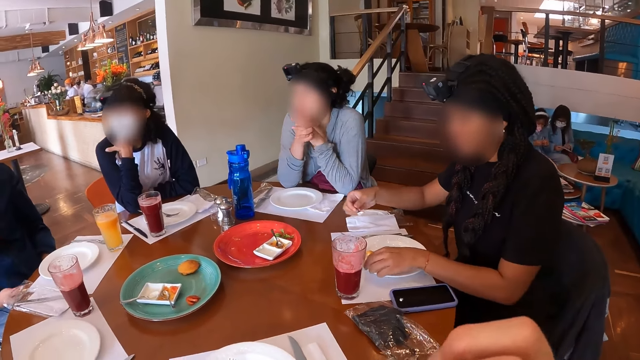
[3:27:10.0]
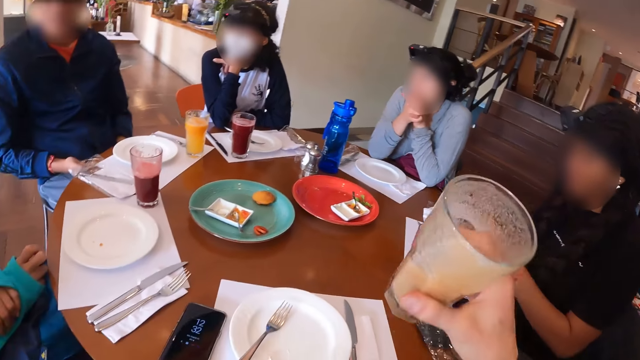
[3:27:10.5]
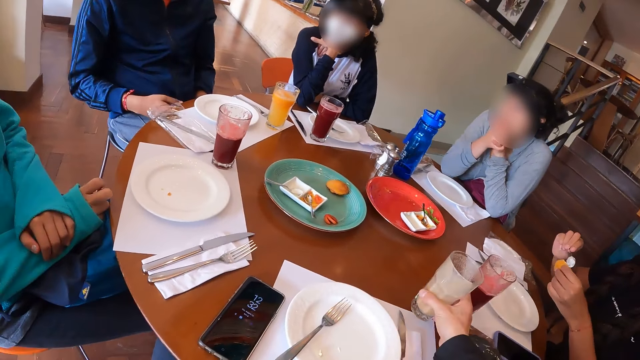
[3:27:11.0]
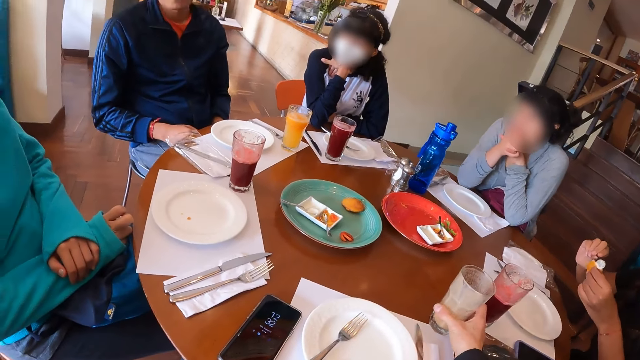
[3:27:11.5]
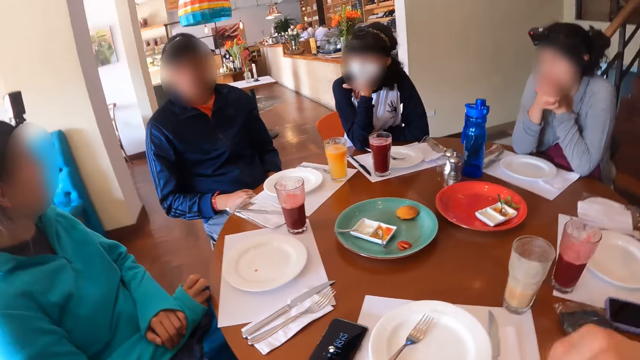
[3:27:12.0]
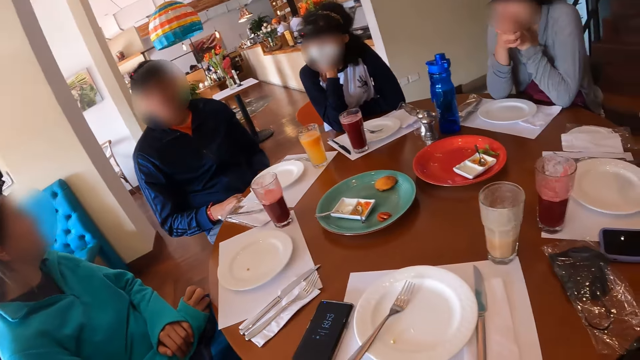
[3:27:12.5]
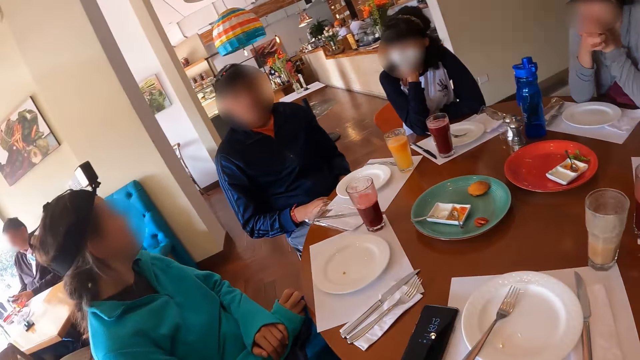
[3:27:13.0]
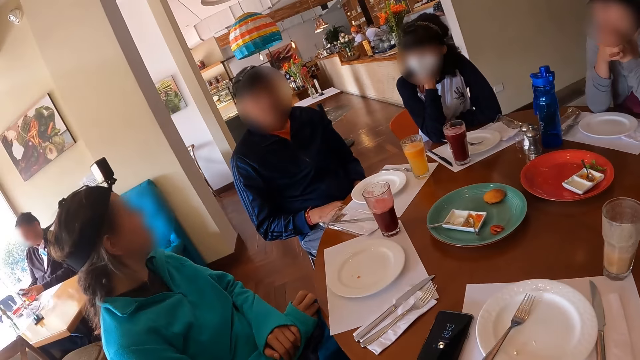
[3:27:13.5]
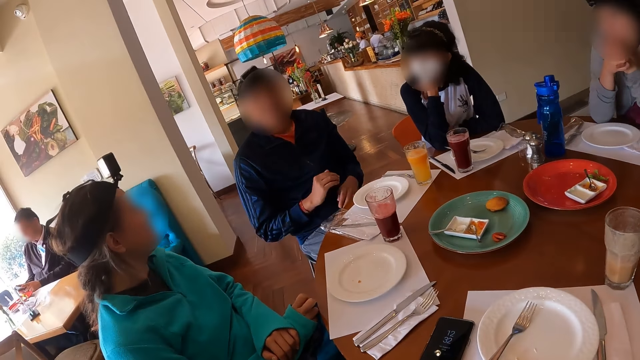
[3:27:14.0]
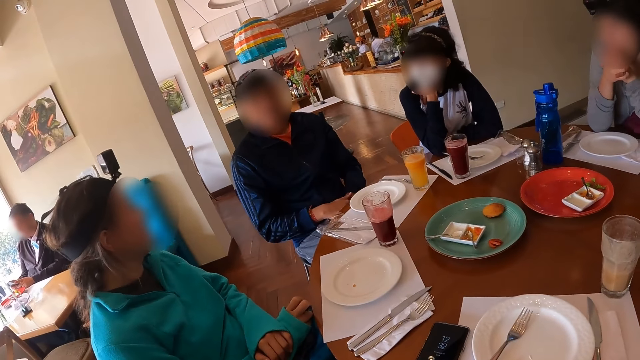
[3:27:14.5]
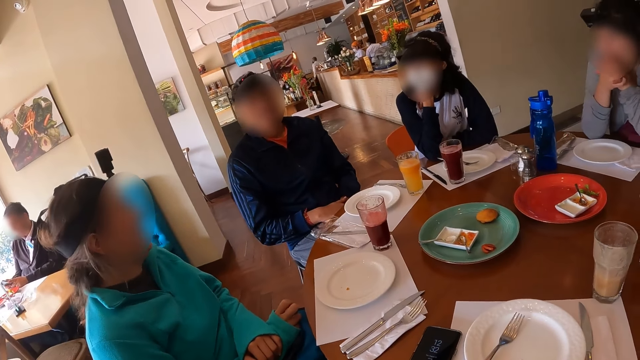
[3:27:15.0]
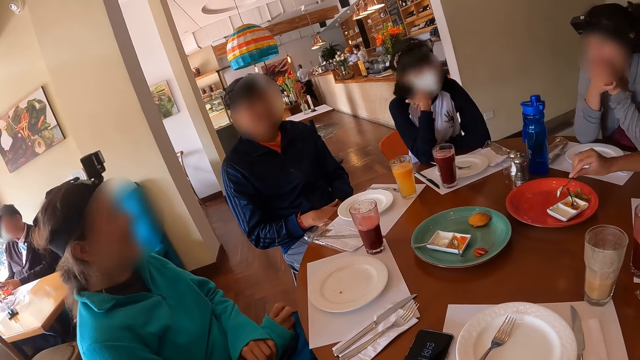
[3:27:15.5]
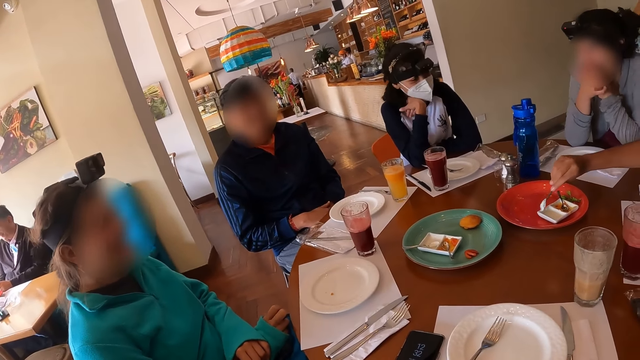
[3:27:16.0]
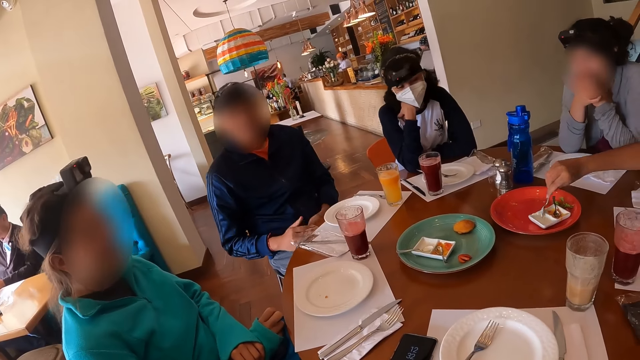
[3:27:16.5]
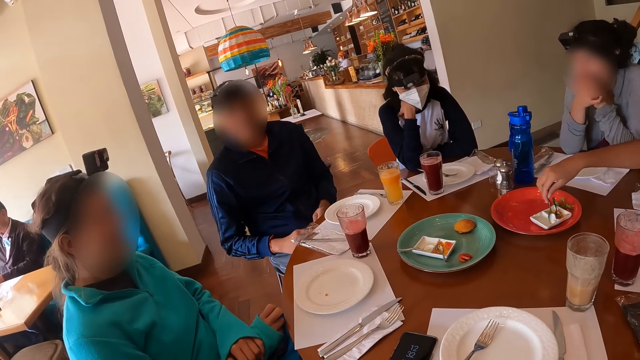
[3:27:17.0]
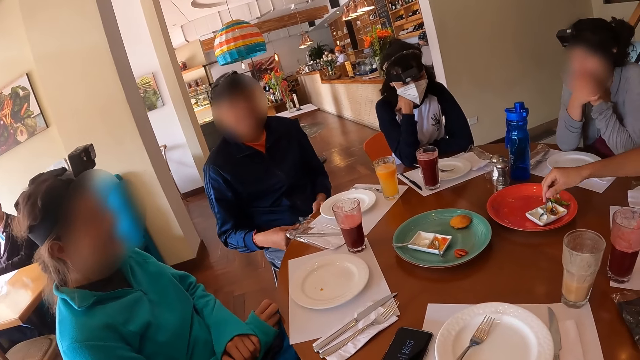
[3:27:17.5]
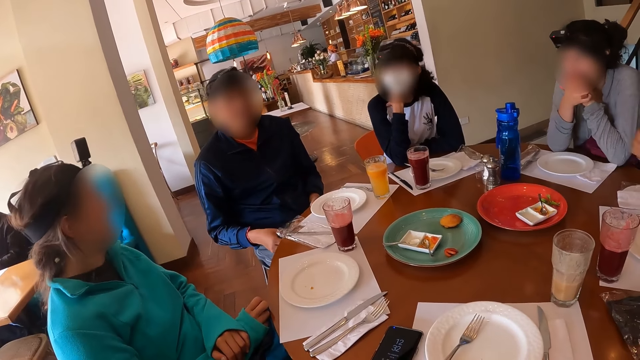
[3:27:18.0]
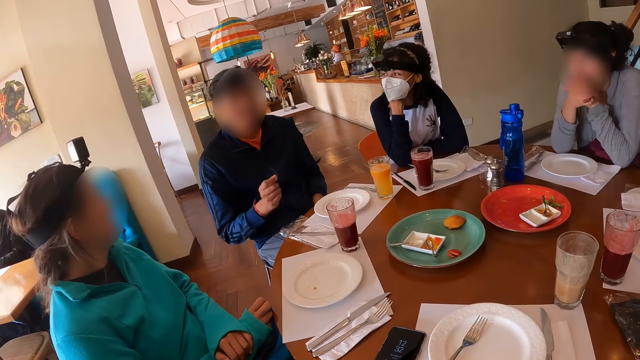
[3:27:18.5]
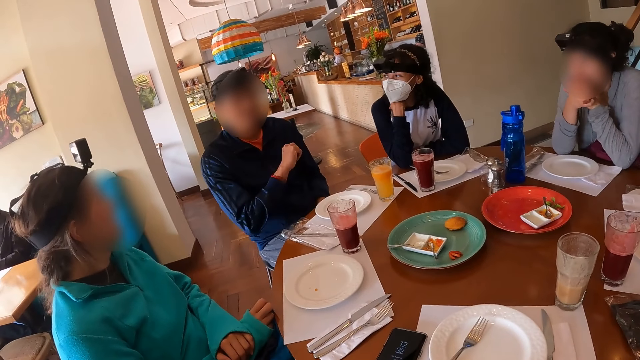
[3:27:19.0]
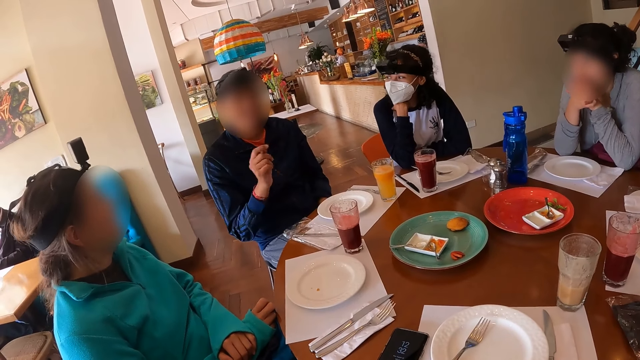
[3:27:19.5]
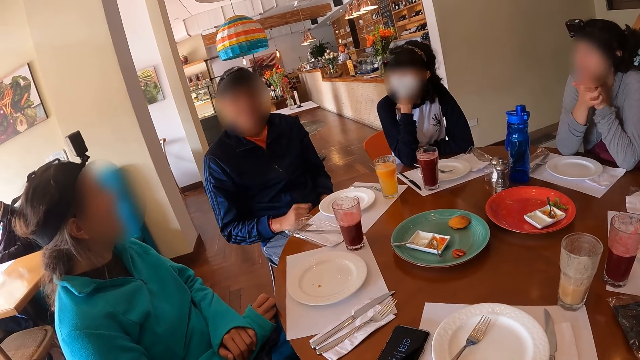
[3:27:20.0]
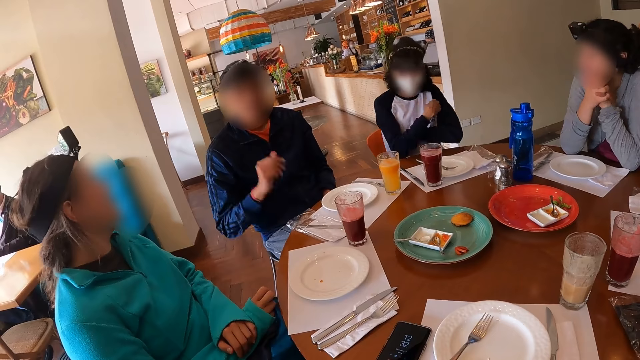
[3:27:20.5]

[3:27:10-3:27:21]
A woman picks up the snack on the plate on the table with her left hand and puts the condiment in the spoon in her right hand on the snack in her left hand. The camera wearer lowers the cup of drink in his right hand on the table. He looks around. A man moves his hands. Another woman scoops cream from the plate with the spoon in her right hand. A person gestures with the right hand.

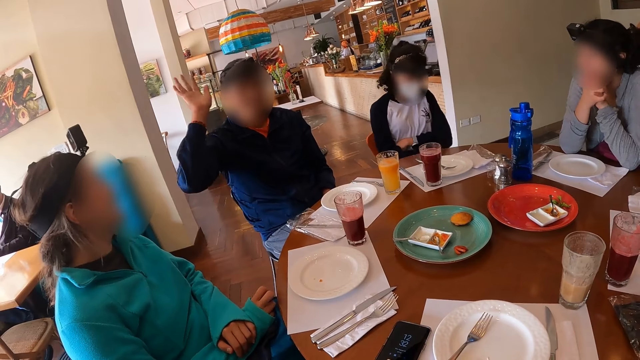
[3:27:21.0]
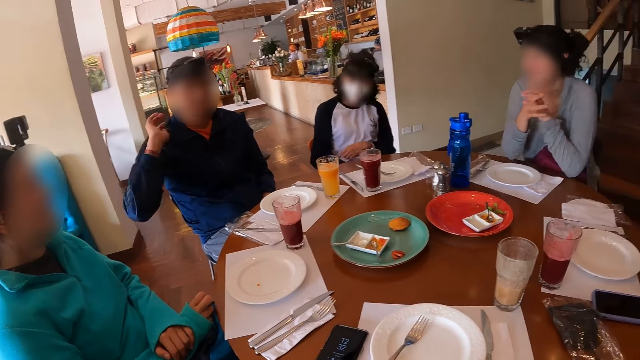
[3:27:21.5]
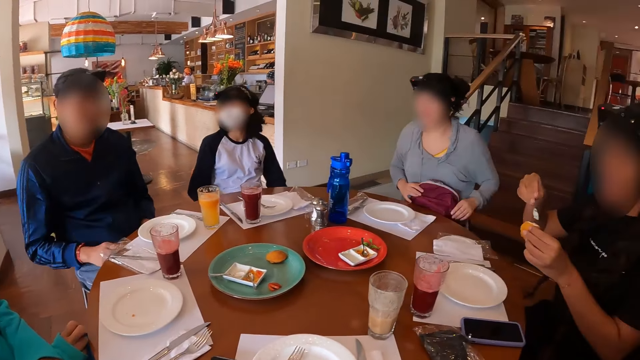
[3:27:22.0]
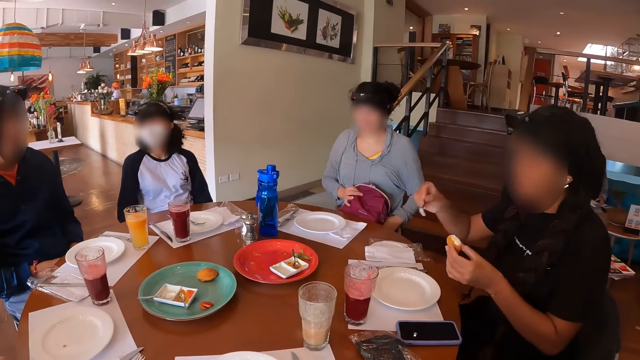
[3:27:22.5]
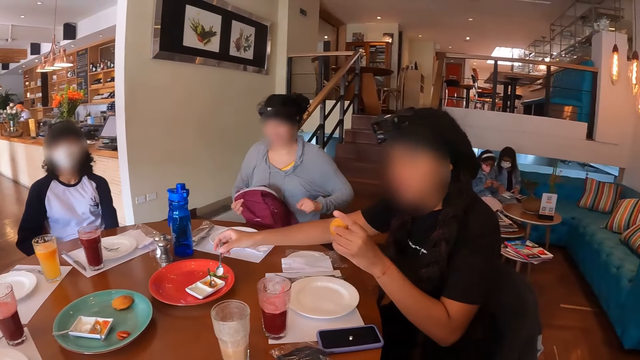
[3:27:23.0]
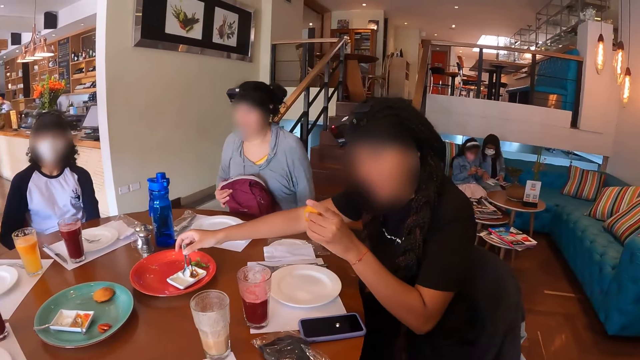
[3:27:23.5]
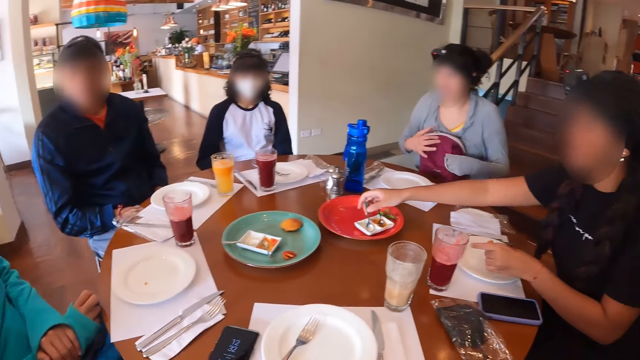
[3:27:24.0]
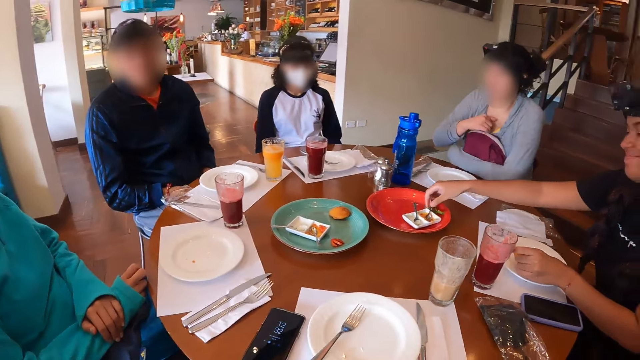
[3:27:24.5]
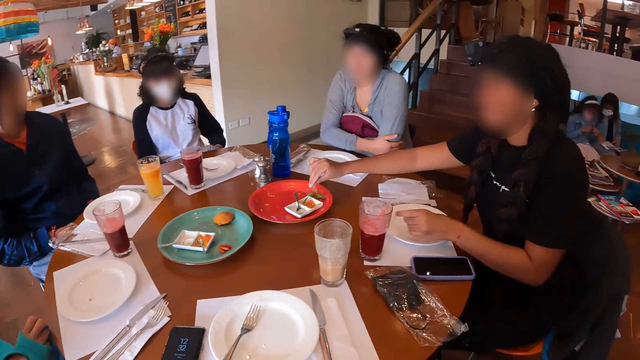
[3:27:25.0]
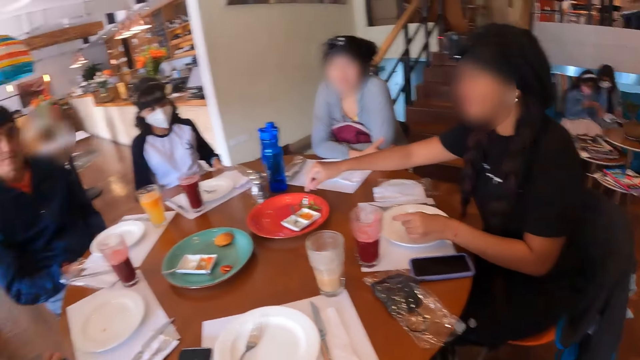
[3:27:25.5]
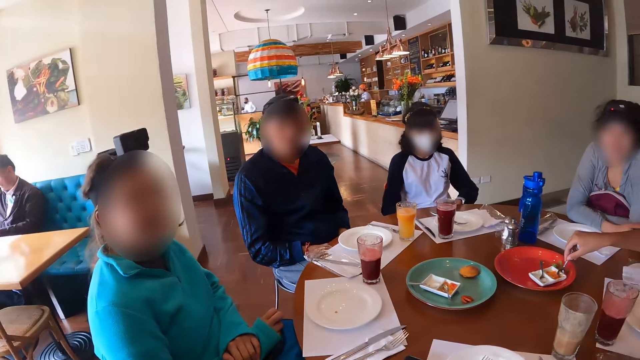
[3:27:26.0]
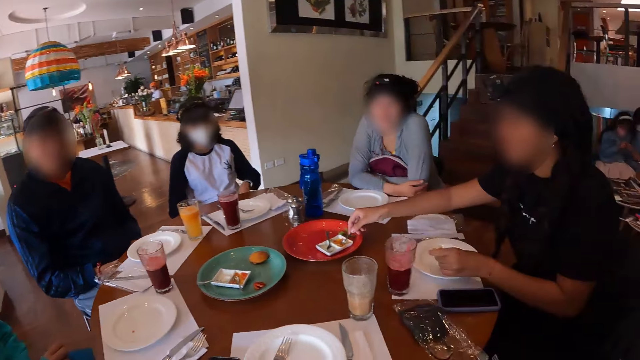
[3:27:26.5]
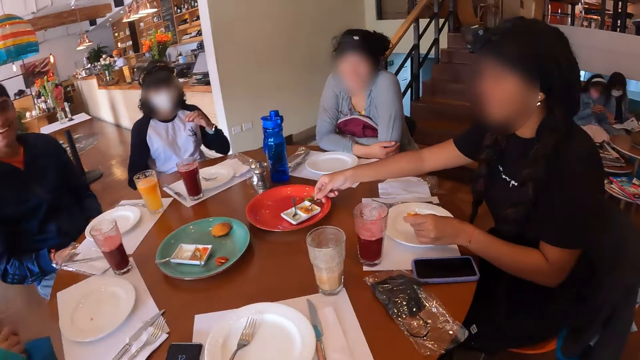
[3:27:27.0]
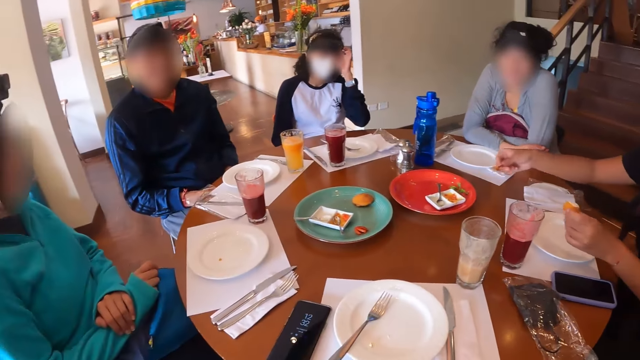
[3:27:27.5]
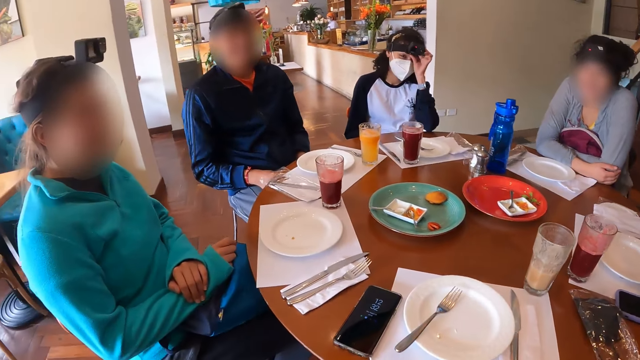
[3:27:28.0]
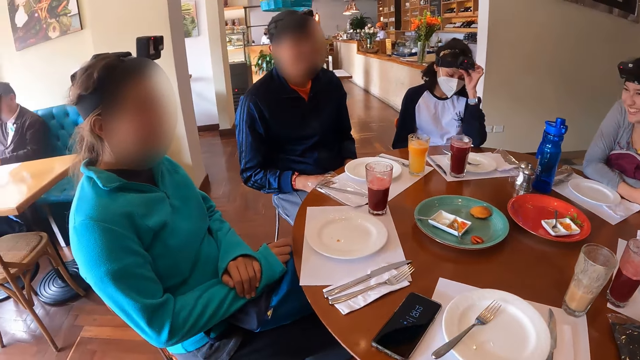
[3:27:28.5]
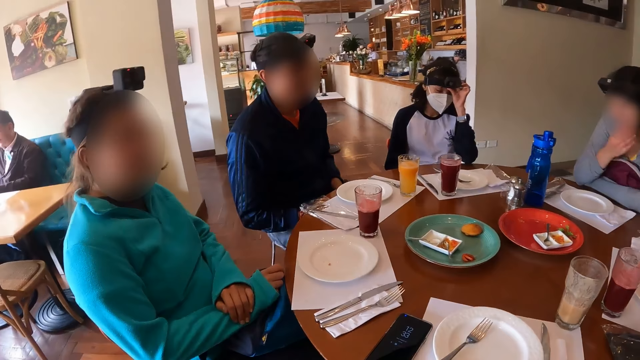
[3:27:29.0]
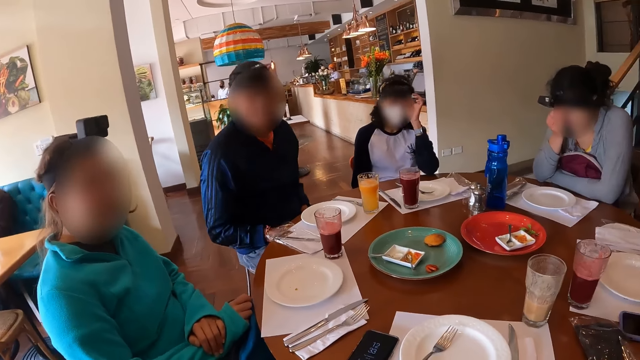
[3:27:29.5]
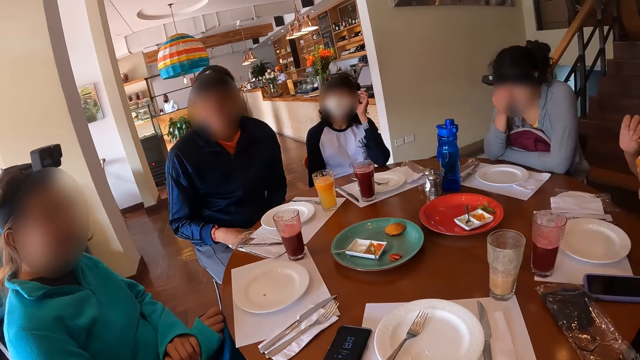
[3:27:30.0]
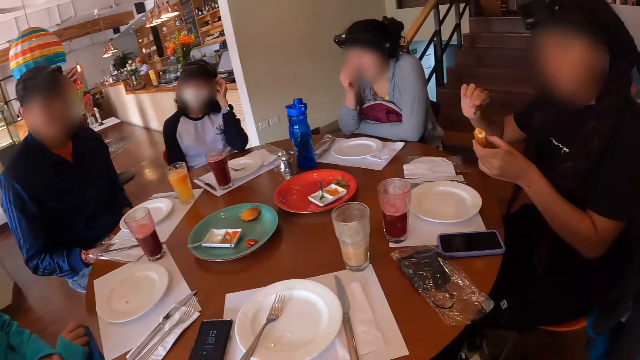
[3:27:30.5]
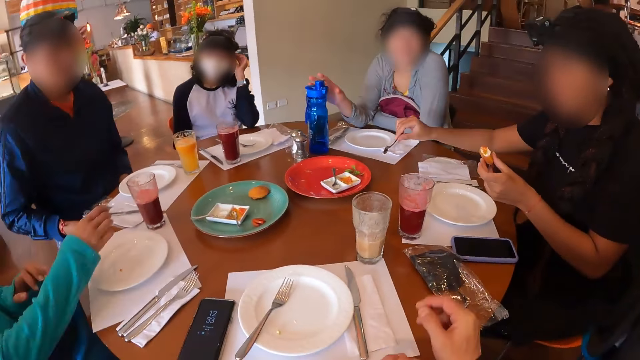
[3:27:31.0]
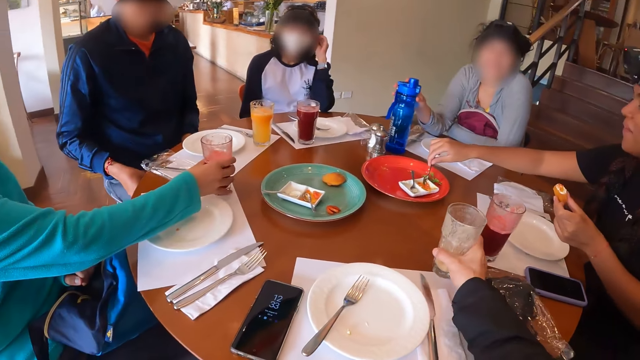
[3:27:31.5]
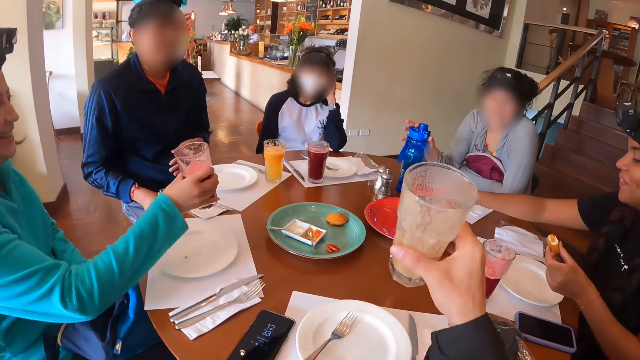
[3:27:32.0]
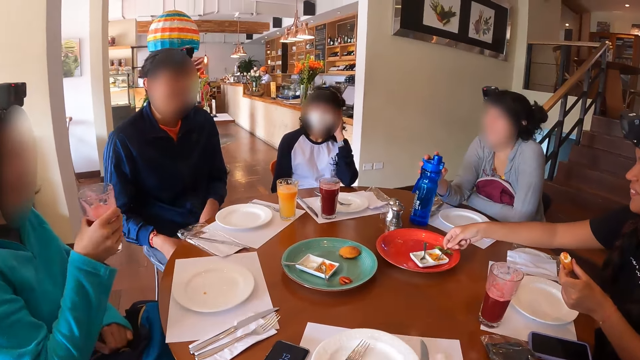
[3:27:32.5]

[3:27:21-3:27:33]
A woman pours the cream on the cheese ball with the spoon in her right hand. A person adjusts a bag. The woman scoops sauce from the plate with the spoon in her right hand. Another person puts down the spoon and picks up the spoon. The second person scoops honey. A third person adjusts the camera on the head. The camera wearer and another person pick up glasses. The first person holds a bottle. A man drinks smoothie from a cup. The camera wearer drinks smoothie from a cup in her right hand. The second person scoops honey.
